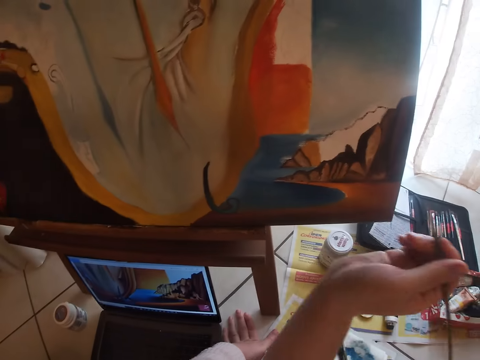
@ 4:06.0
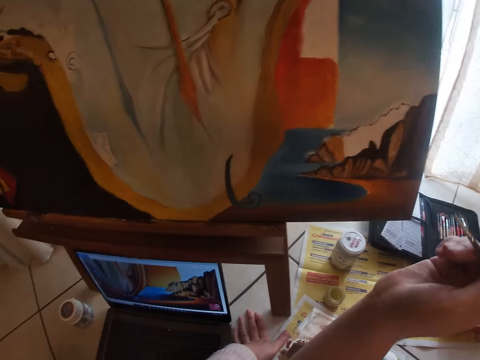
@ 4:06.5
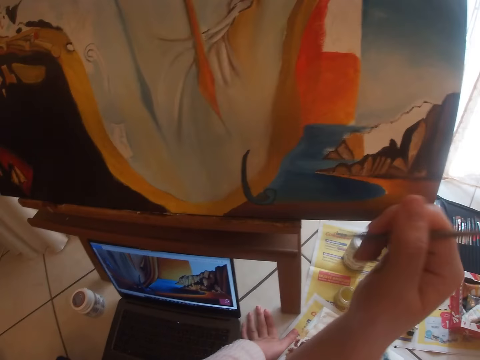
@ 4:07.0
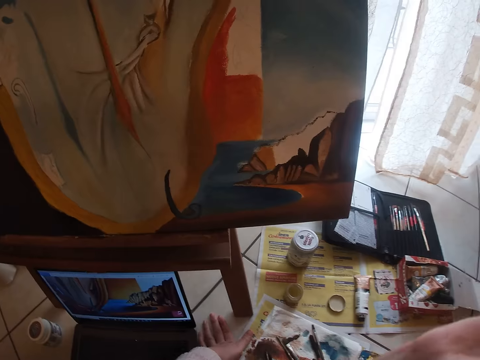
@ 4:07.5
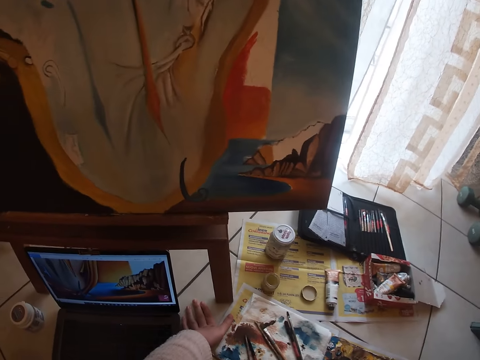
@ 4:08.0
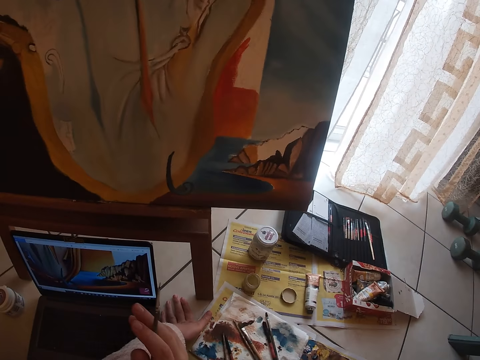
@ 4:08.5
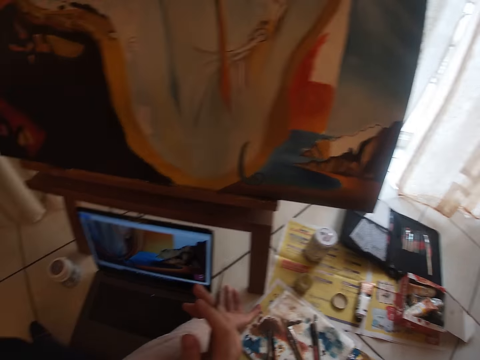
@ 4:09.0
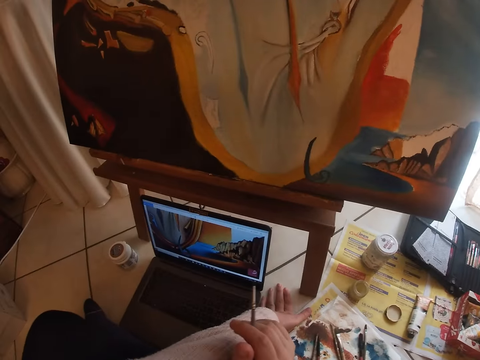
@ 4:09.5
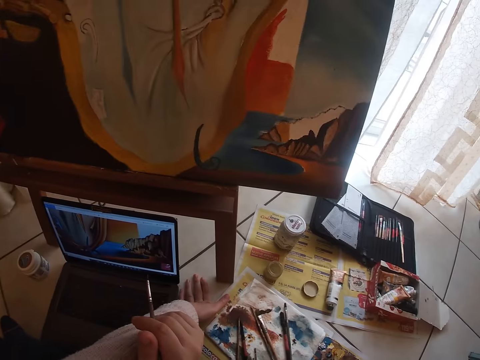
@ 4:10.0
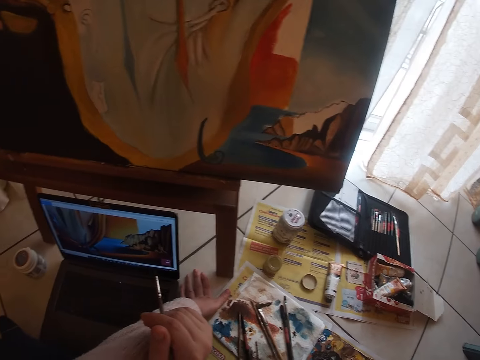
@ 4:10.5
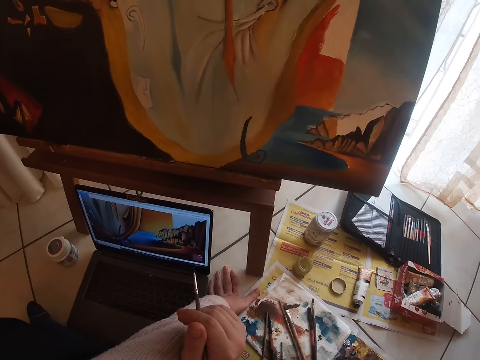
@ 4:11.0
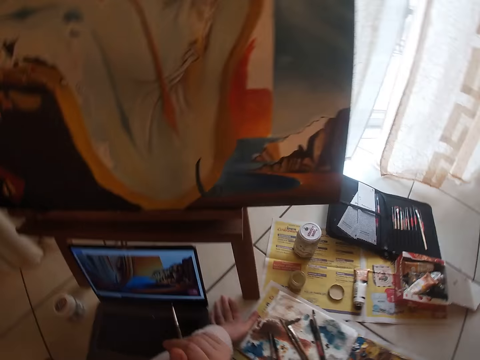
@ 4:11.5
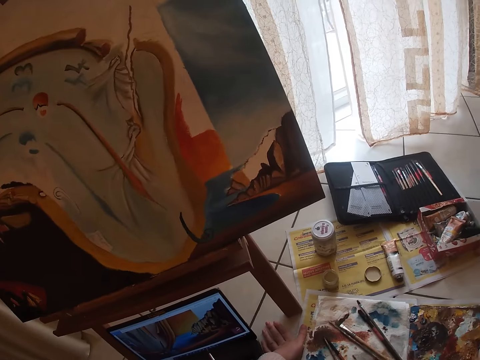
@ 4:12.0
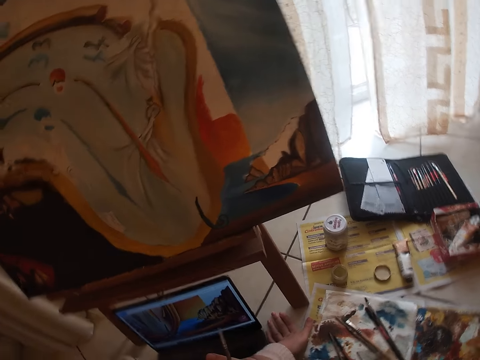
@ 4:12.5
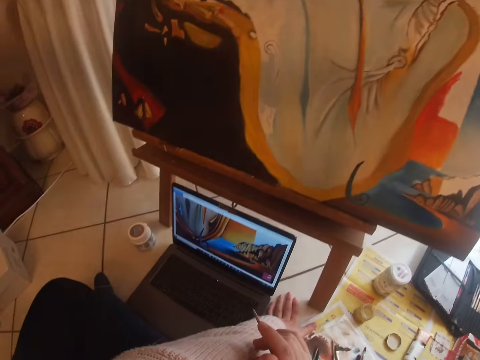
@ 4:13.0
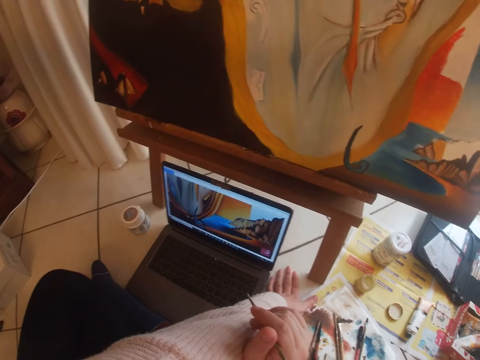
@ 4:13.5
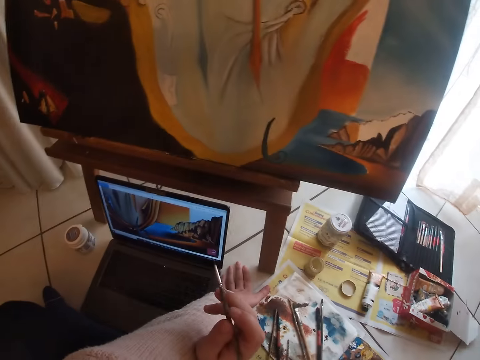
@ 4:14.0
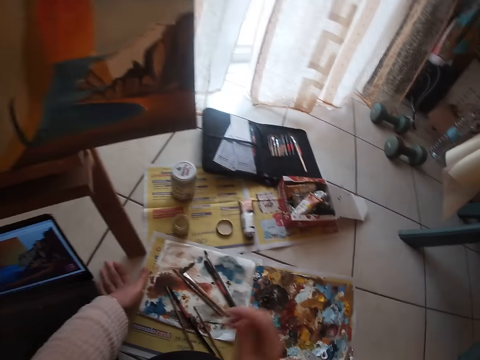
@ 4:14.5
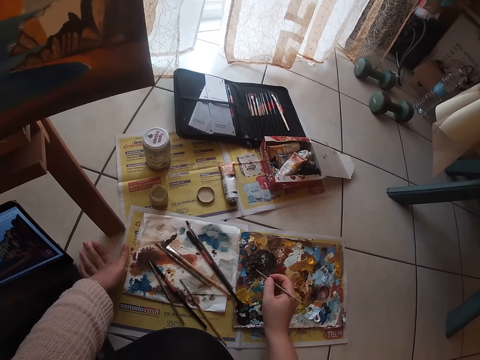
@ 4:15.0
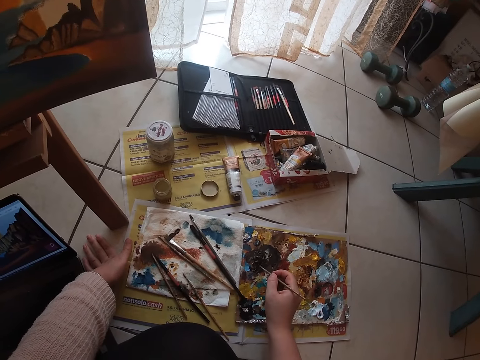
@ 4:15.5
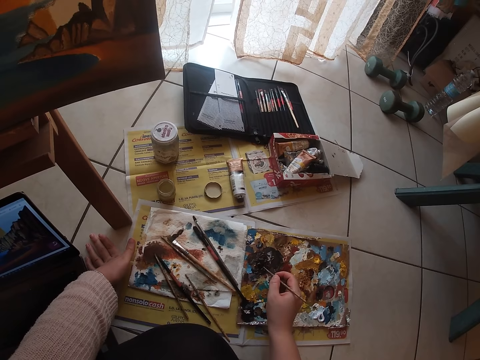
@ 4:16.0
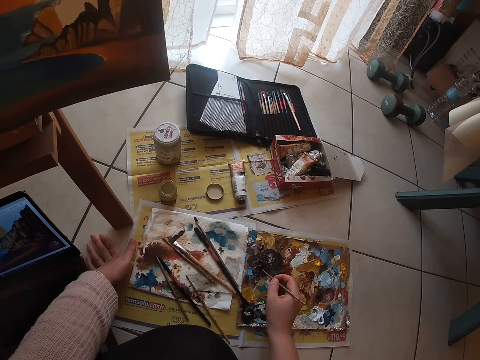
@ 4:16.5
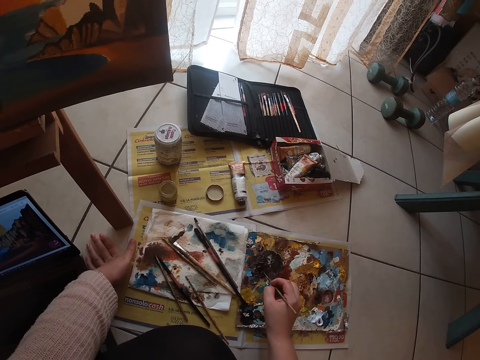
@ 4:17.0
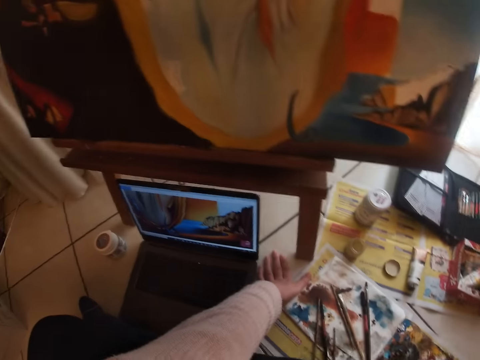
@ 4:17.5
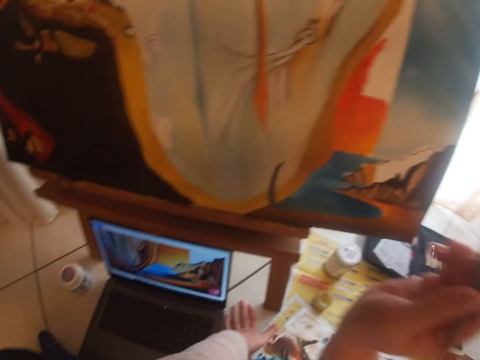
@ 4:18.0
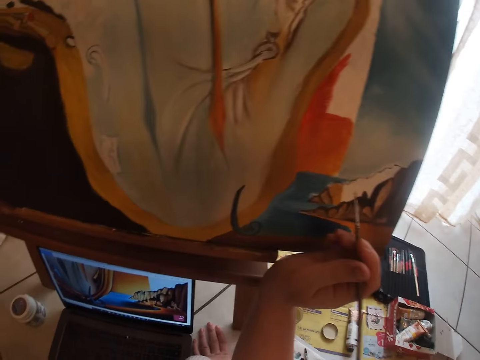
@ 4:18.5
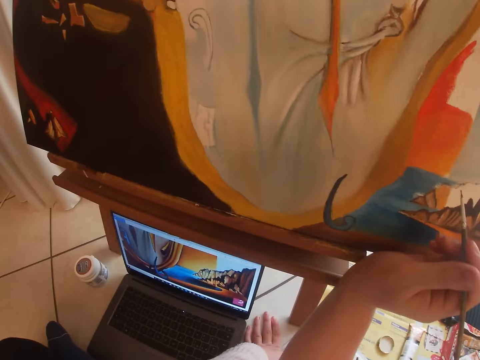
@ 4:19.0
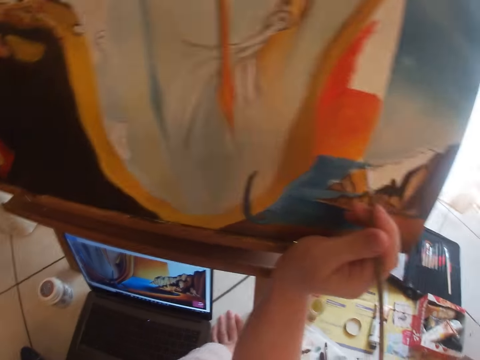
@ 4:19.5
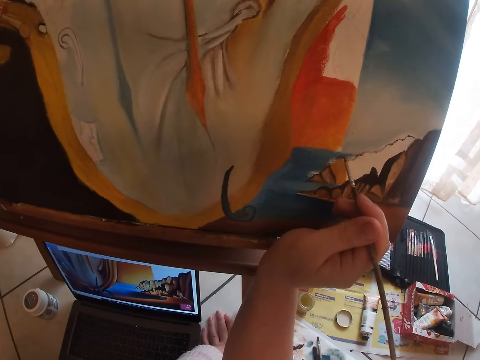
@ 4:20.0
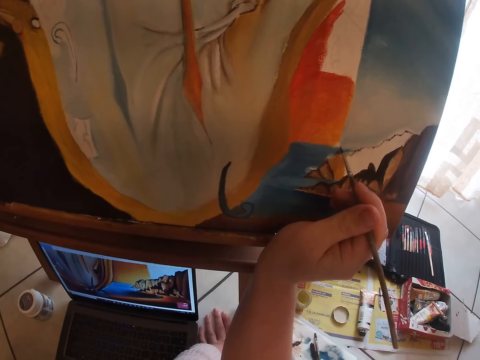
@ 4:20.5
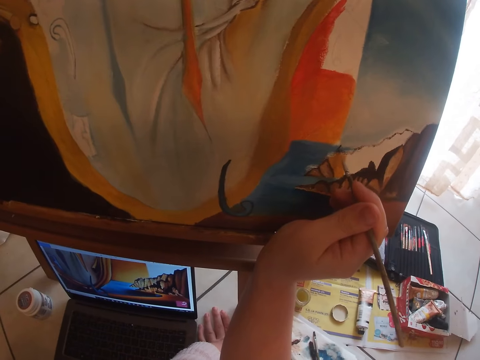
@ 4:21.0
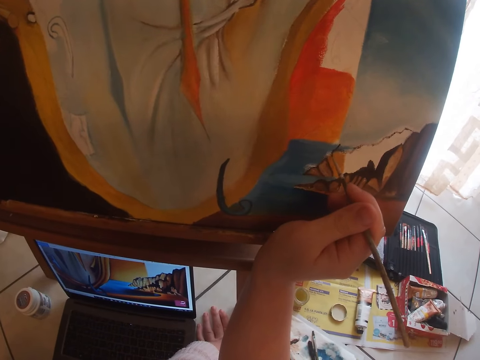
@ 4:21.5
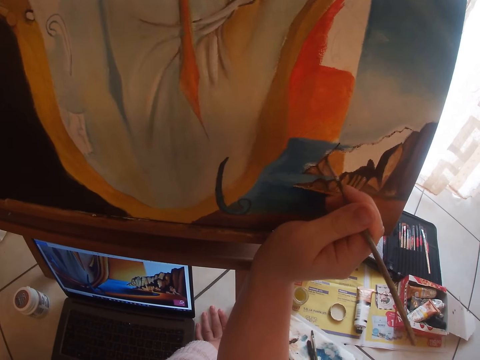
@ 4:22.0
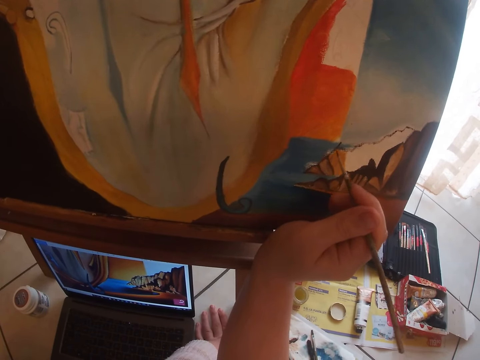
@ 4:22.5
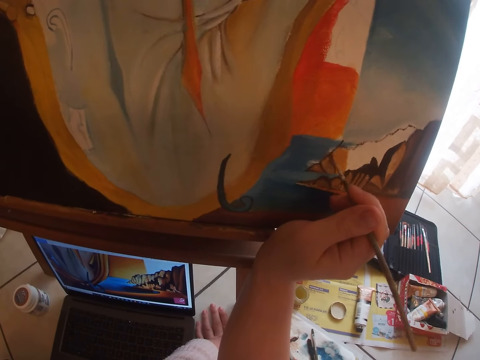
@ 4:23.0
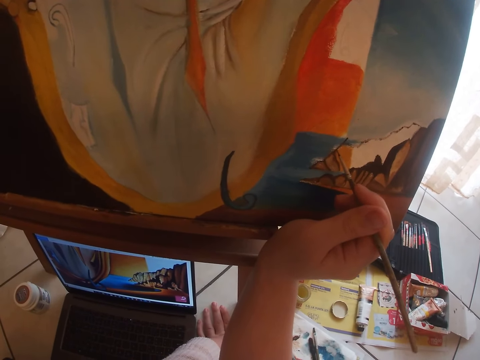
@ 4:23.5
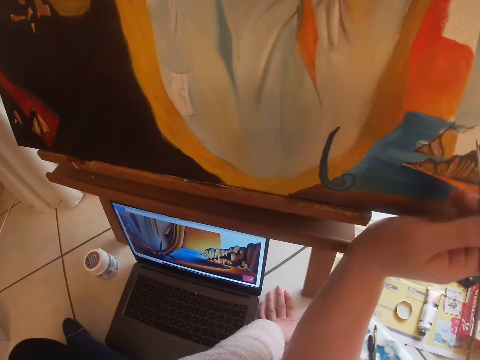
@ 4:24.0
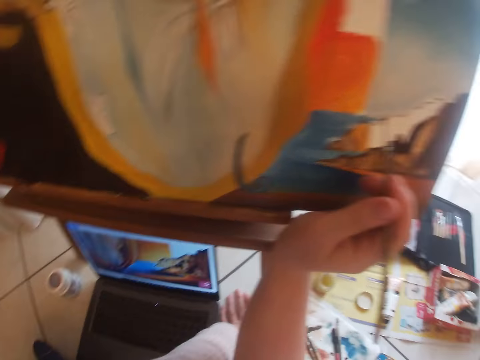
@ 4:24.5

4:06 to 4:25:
The camera wearer looks around. They dab the paint brush on the paint palette. They resume painting the paint board.

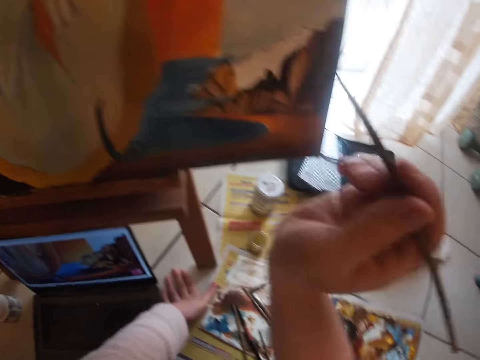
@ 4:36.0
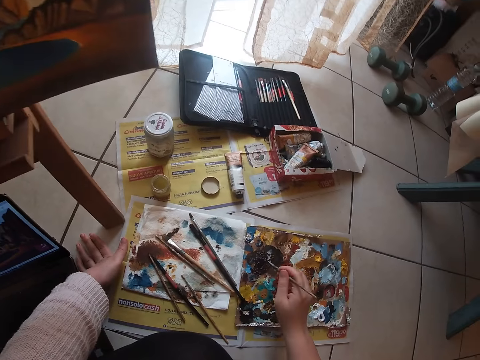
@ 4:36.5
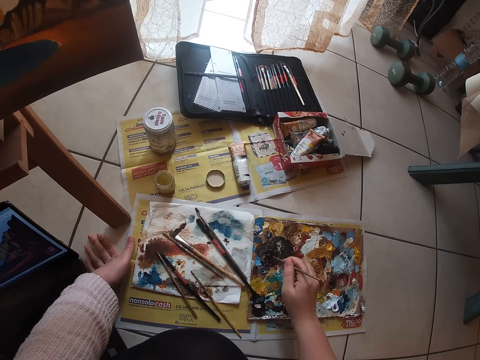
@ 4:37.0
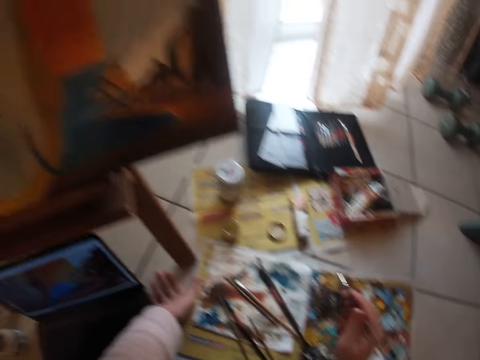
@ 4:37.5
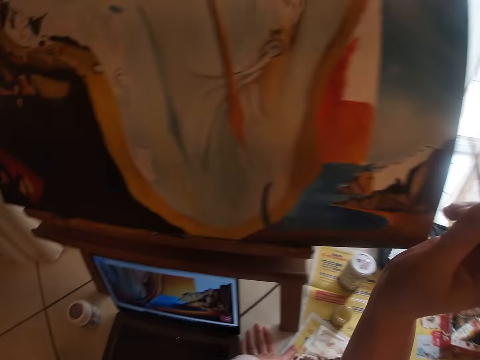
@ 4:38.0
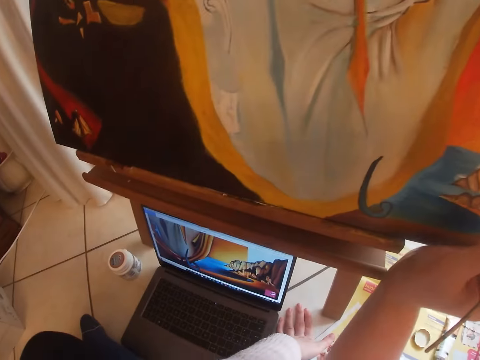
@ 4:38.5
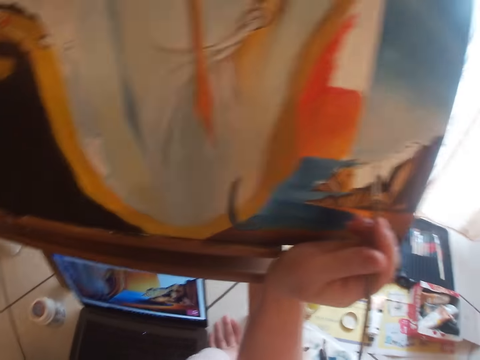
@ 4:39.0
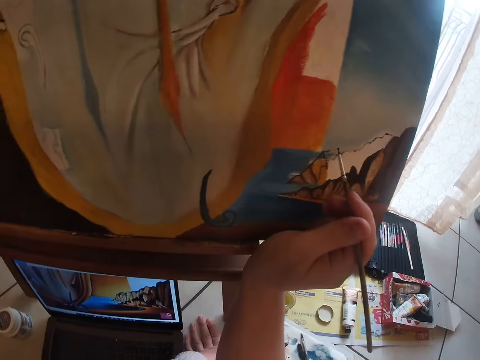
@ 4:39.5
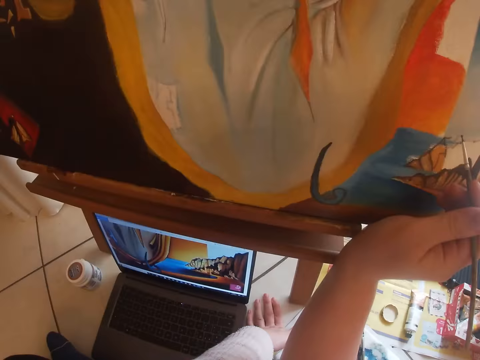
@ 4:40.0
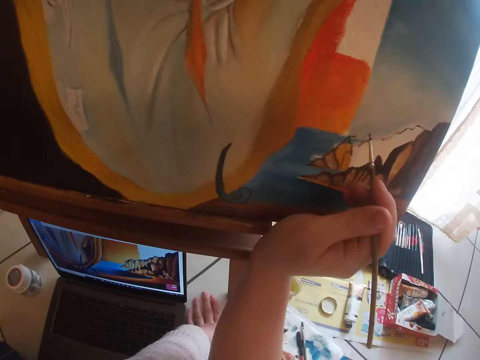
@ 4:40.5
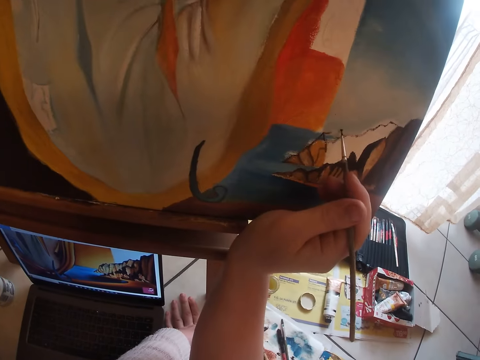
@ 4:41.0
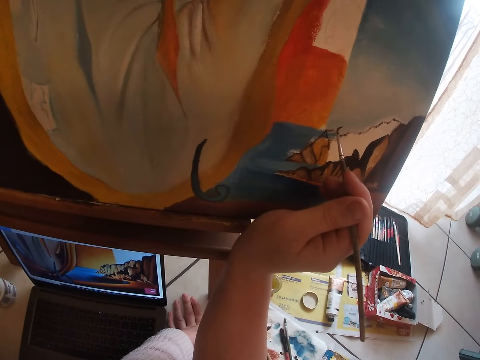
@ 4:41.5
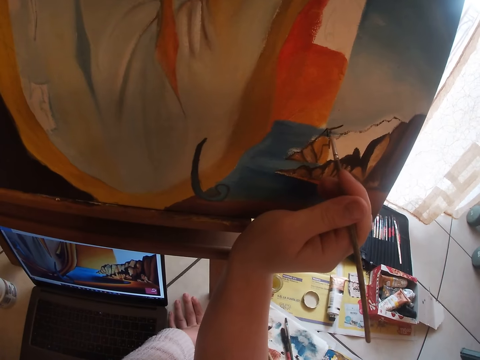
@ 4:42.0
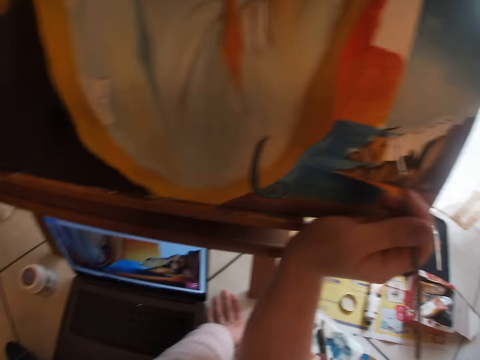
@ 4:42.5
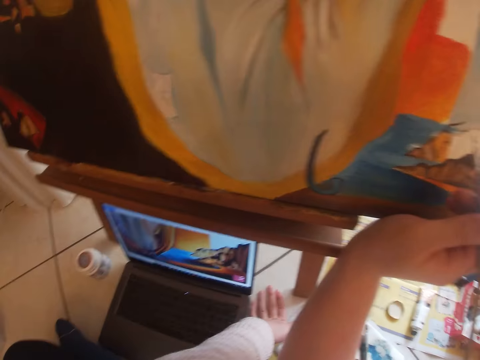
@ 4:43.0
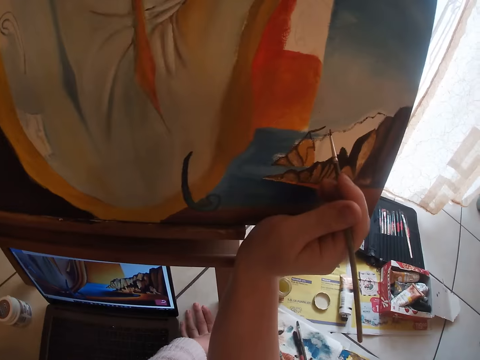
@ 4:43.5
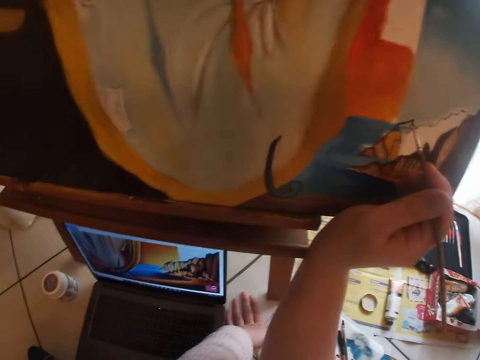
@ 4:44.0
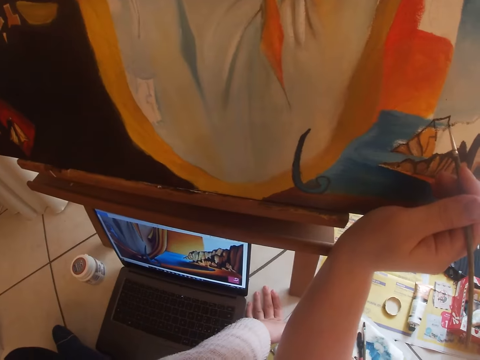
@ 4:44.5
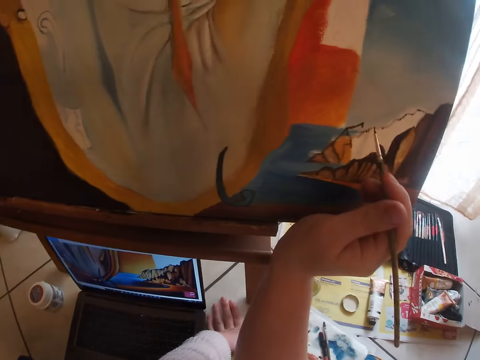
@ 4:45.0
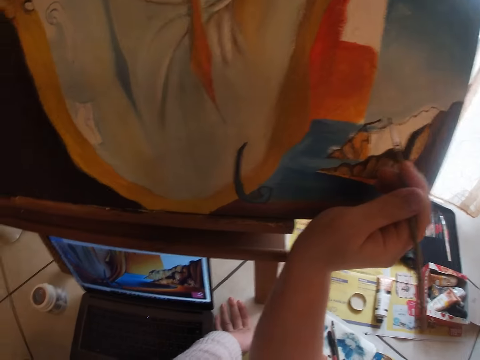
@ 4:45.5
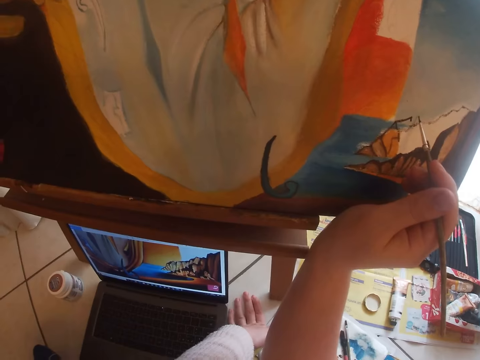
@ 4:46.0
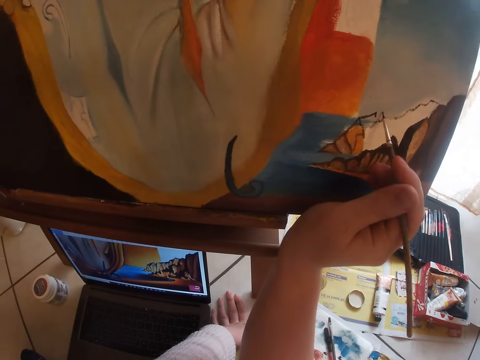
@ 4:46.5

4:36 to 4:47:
The camera wearer pauses painting the paint board. They dab the paint brush on the paint palette. They resume painting the paint board.
